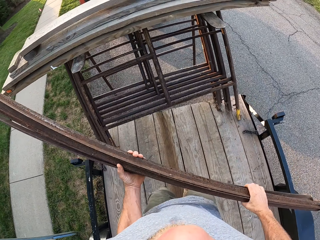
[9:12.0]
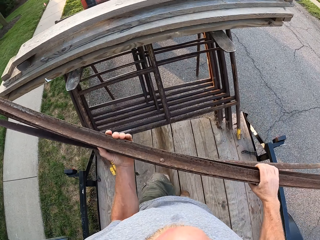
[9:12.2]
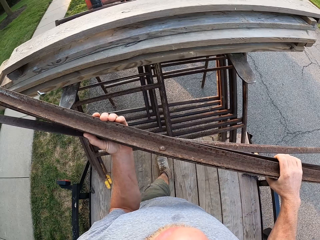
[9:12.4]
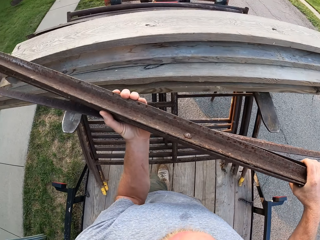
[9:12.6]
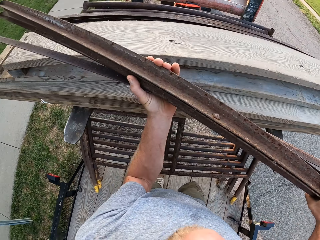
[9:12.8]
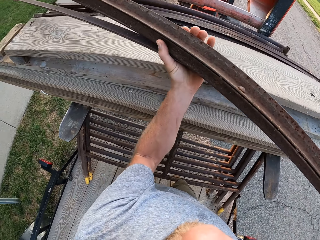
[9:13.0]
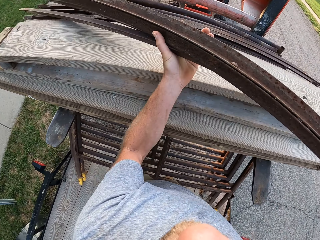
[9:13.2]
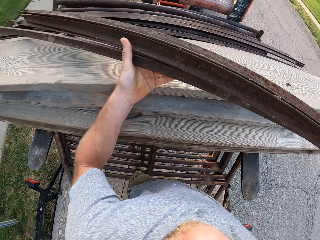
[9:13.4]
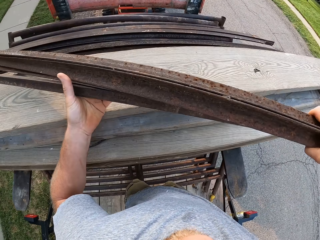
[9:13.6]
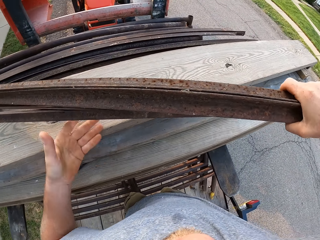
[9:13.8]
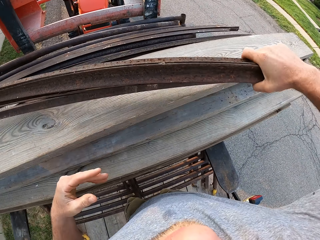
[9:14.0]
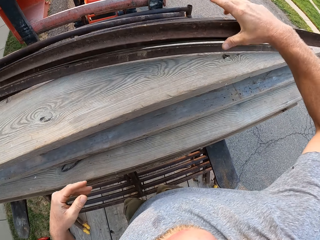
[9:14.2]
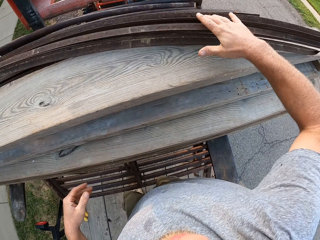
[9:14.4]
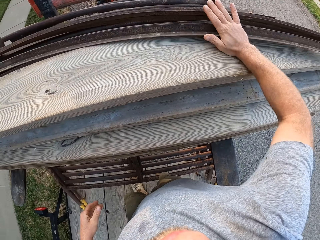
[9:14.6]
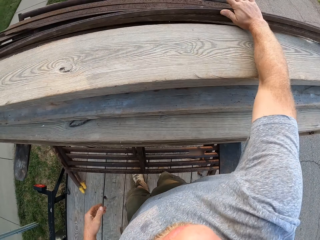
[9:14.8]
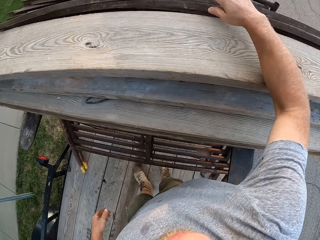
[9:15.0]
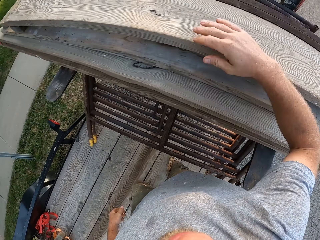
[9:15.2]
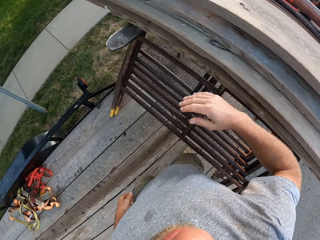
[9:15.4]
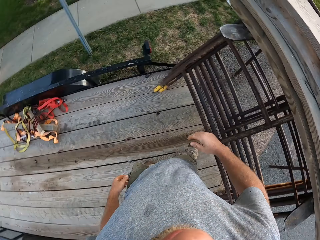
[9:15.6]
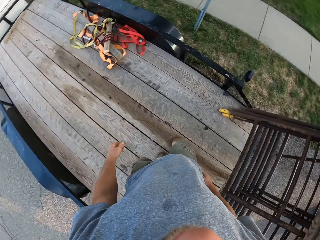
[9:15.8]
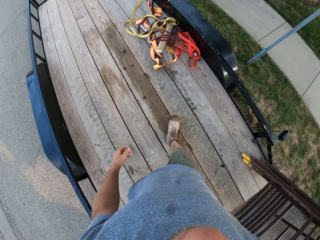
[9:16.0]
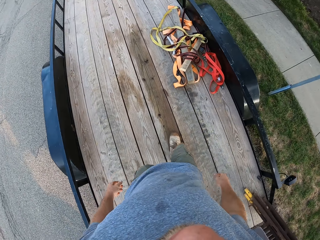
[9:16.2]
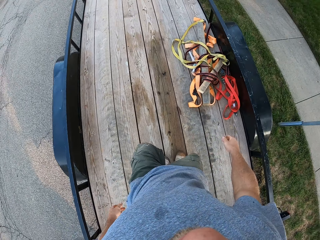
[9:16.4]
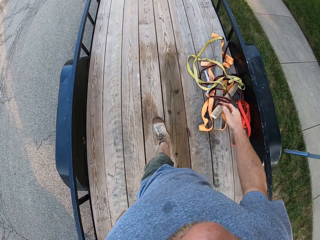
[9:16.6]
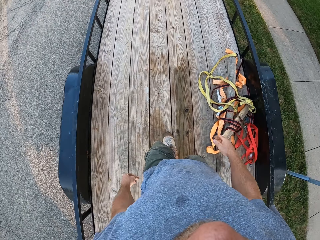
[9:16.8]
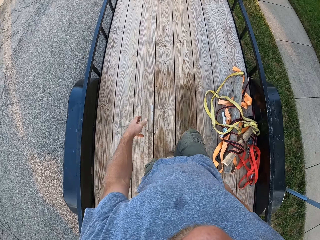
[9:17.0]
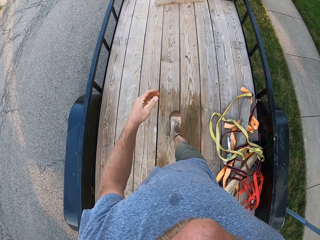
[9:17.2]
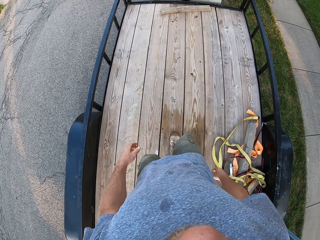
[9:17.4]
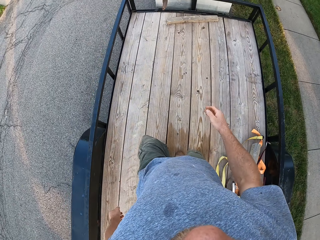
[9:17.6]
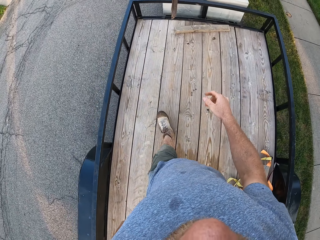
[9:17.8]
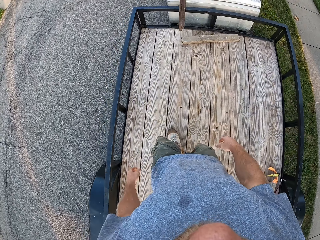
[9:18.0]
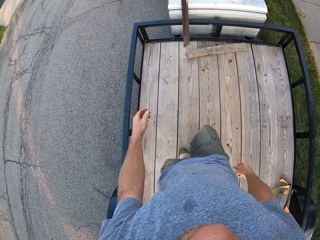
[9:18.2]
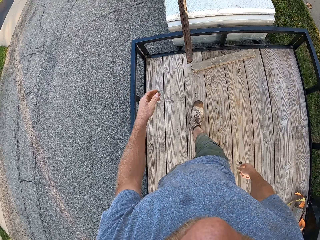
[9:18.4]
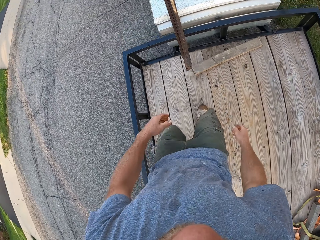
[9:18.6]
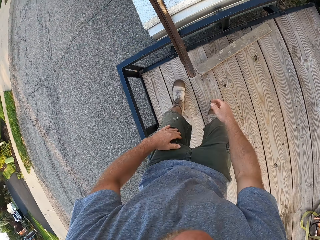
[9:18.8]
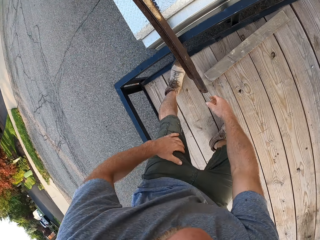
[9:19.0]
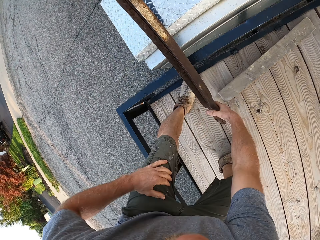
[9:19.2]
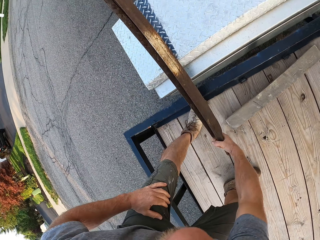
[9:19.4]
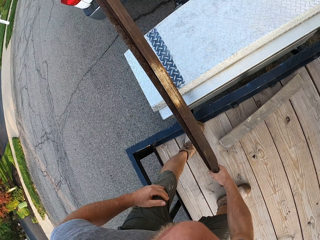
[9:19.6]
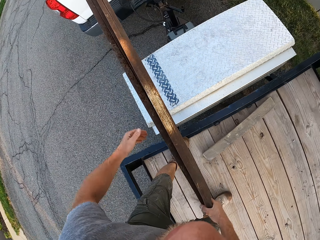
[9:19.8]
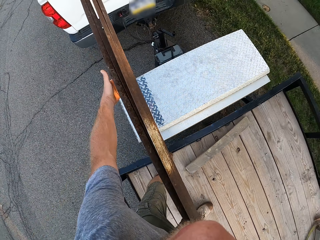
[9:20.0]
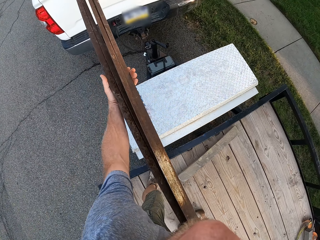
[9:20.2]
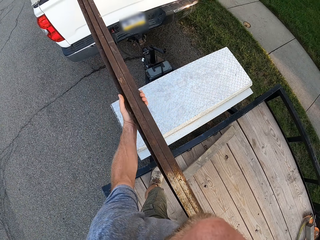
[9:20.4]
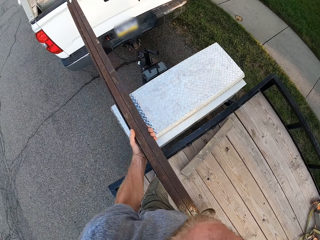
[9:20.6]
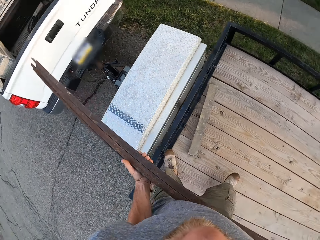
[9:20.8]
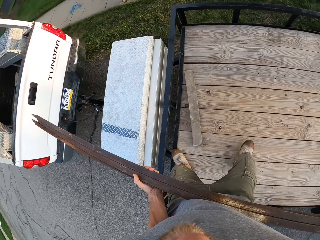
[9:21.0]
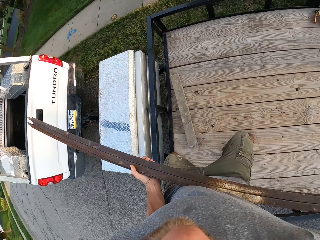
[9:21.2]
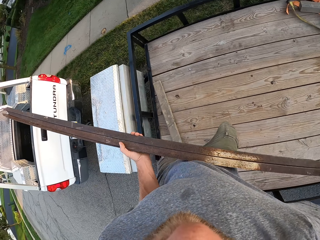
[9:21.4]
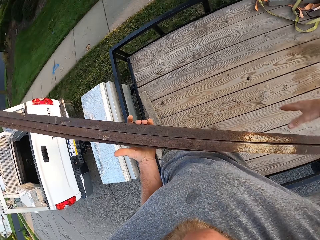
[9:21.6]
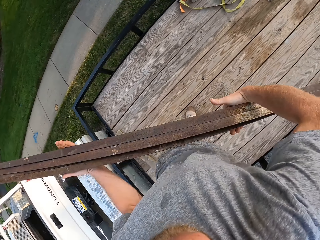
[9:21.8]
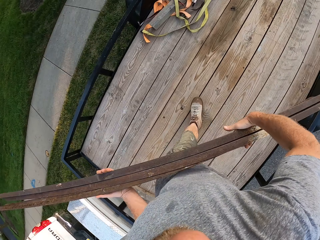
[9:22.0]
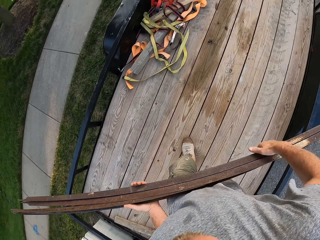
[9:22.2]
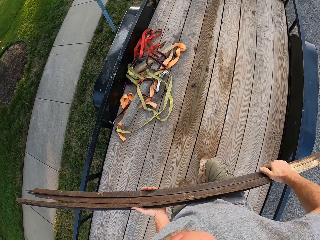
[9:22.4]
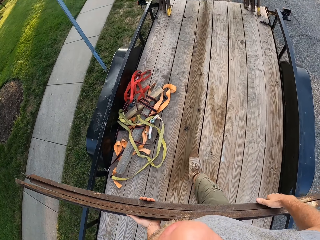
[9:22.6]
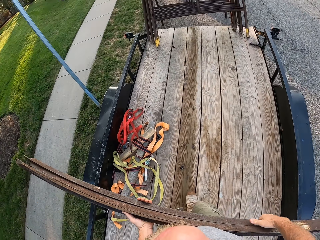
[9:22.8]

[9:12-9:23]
The camera wearer hangs the iron rod on the forks of the forklift. He walks towards the pickup truck. He pulls an iron rod from the pick-up truck with his right hand, places his left hand on his knees, and holds the iron rod with both hands.

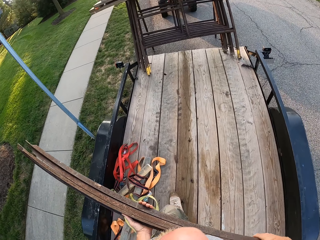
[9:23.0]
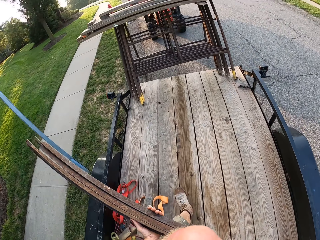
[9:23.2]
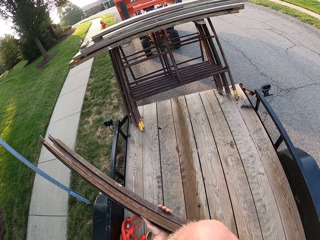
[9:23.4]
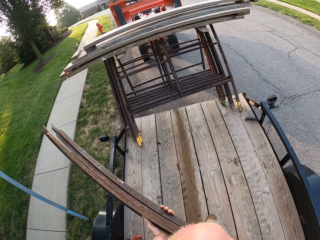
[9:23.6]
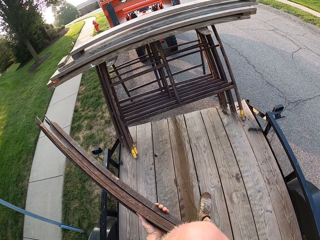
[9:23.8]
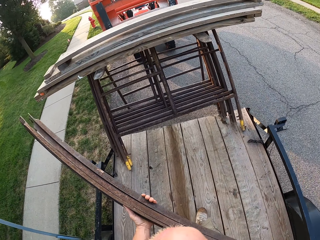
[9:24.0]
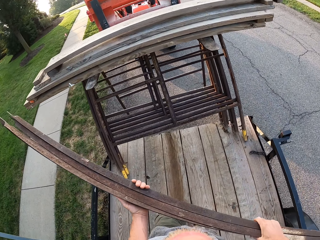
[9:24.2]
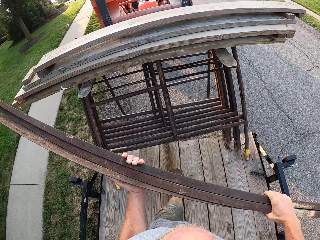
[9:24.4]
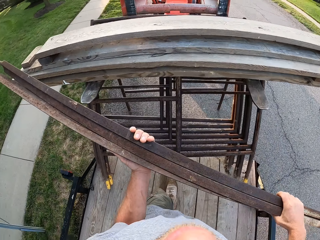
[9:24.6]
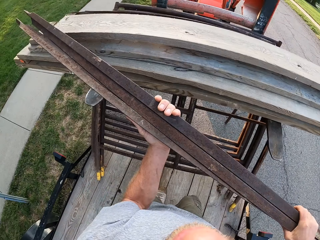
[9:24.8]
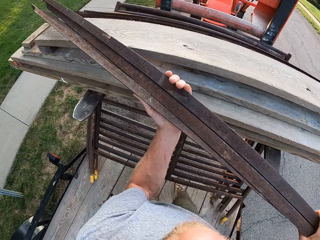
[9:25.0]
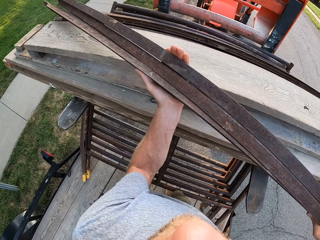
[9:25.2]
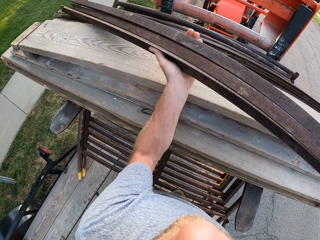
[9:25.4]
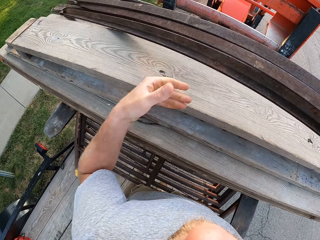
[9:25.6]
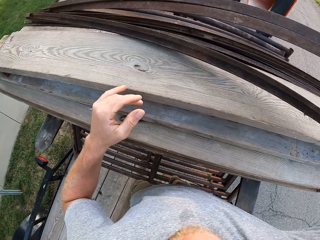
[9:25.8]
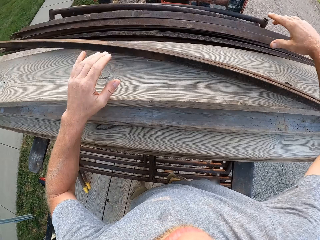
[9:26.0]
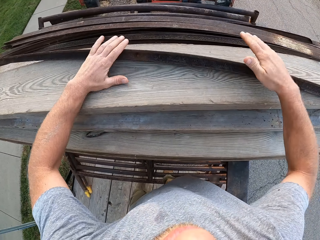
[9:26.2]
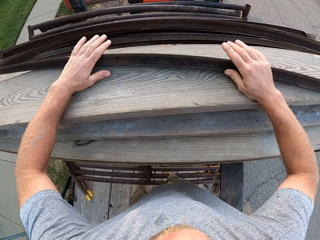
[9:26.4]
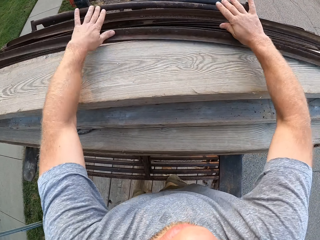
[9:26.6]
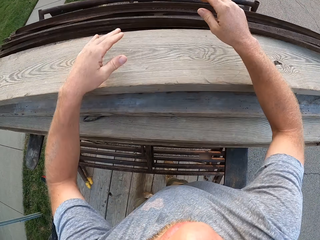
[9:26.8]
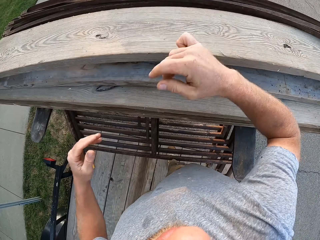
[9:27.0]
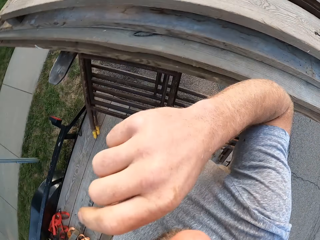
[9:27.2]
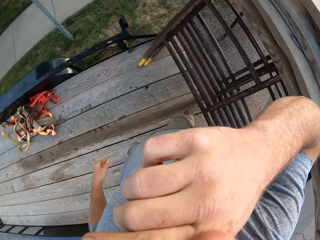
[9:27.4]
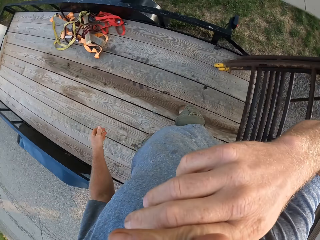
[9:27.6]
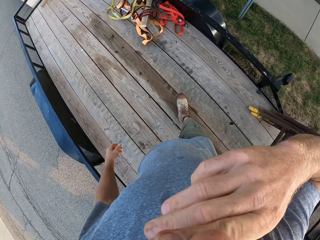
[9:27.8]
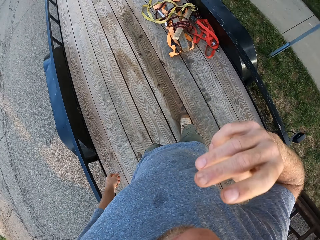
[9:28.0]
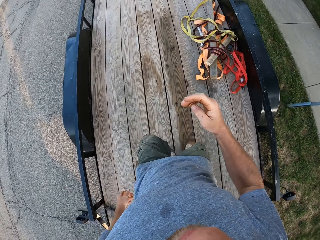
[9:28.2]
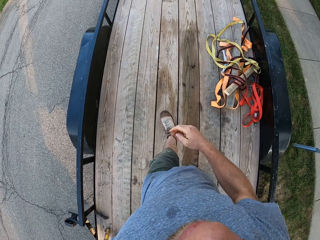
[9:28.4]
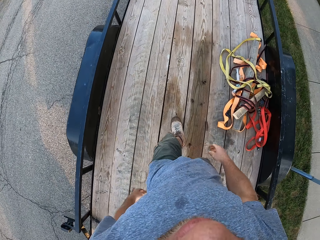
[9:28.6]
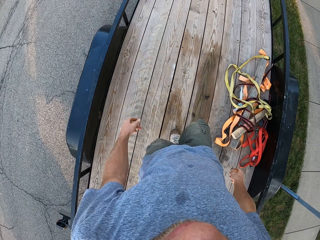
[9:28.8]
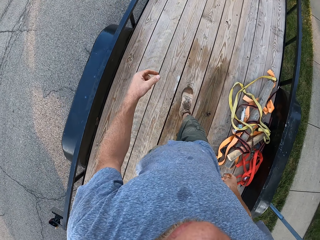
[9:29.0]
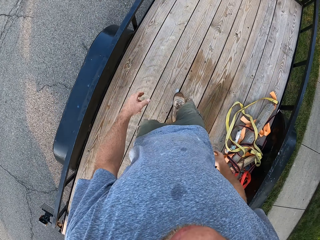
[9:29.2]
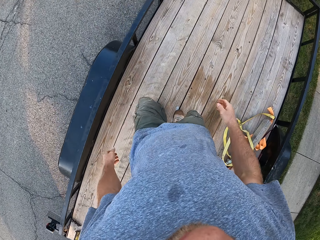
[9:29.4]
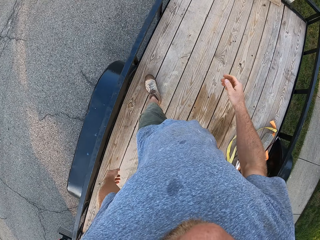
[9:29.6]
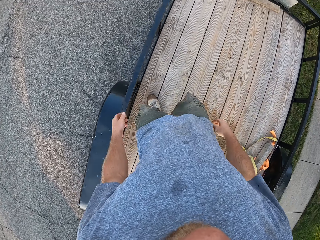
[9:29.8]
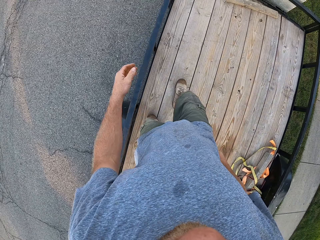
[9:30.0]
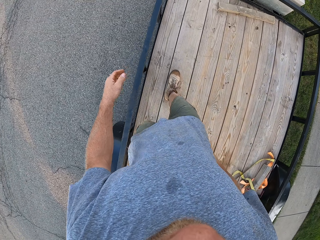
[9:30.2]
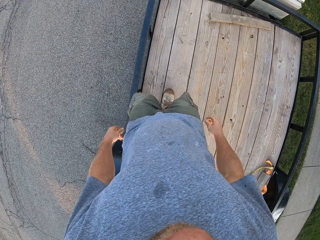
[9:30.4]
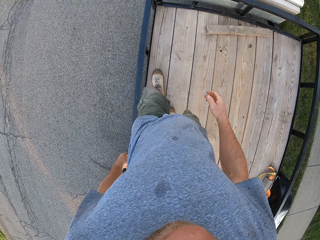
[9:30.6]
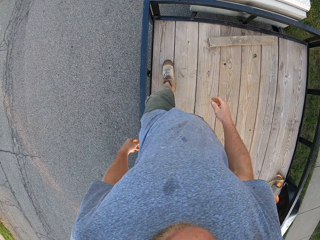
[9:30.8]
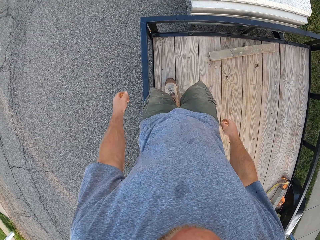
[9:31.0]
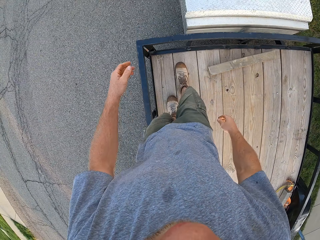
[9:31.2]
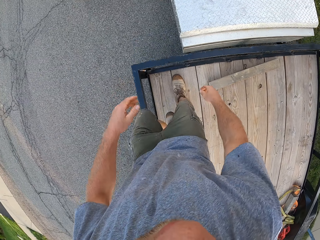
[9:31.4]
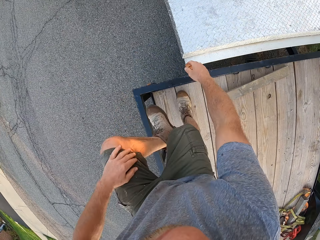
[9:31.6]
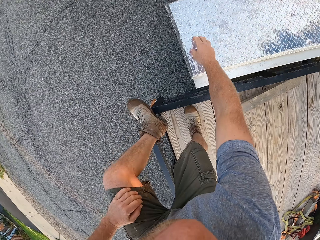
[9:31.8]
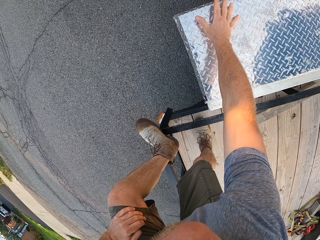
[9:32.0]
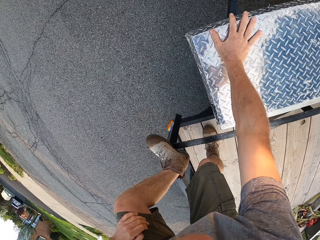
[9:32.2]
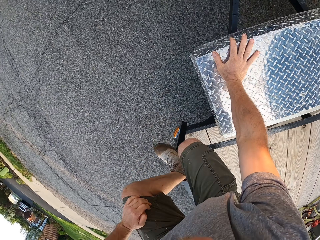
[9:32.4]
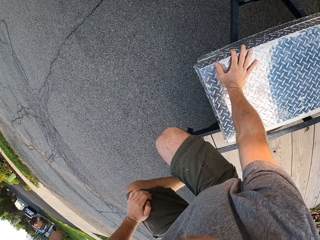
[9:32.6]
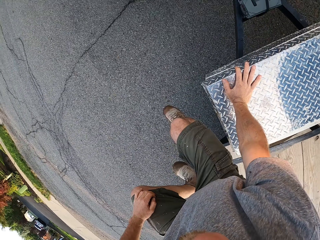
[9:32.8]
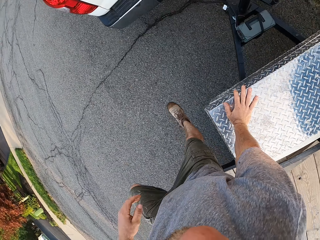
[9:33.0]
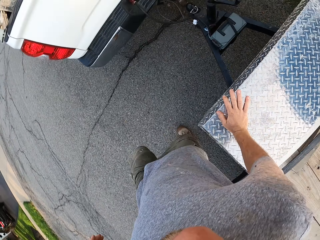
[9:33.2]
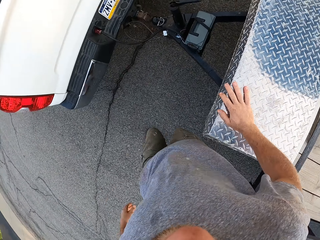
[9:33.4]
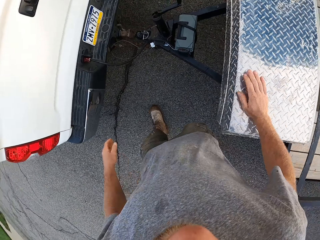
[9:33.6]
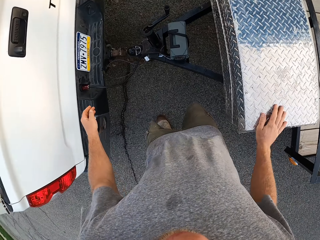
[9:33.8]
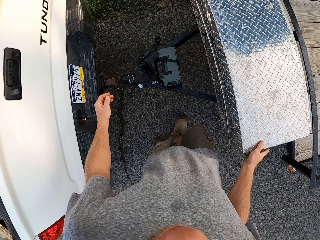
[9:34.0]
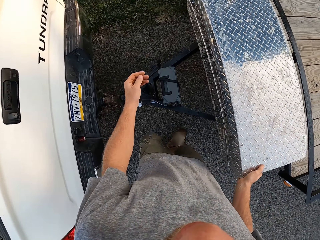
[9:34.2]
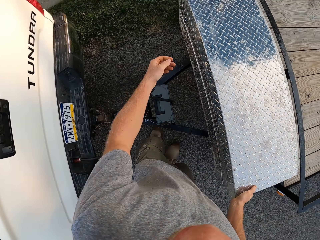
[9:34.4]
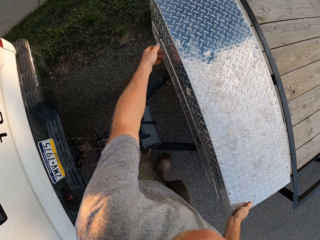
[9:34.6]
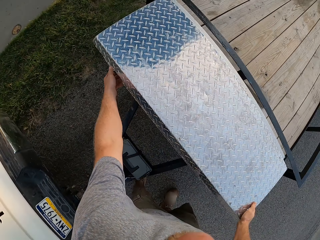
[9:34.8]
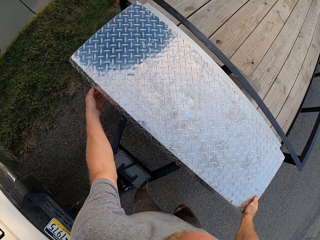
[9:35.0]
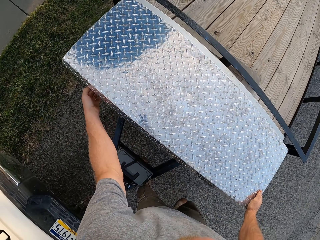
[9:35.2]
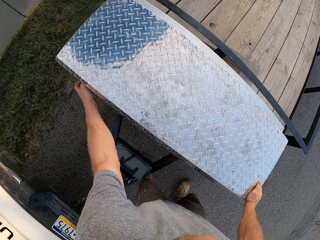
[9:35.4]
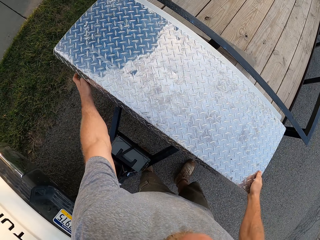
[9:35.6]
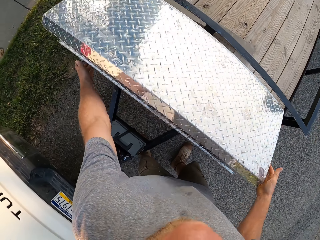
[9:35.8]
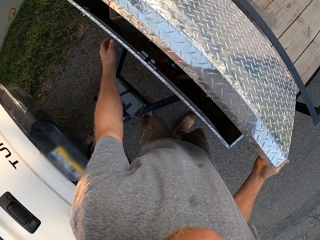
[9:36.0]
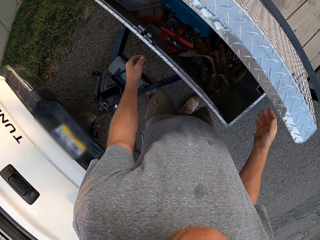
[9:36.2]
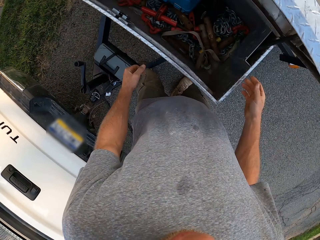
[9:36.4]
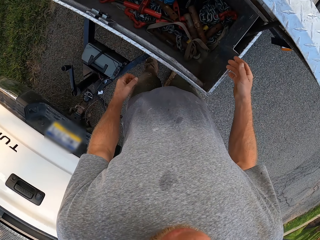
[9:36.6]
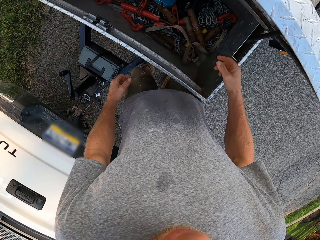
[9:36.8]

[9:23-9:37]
The camera wearer hangs the iron rod on the forks of the forklift. He scratches his nose with his right hand. He walks towards the pickup truck. He comes down from the forklift. He opens the lid of a compartment on the forklift with both hands.
